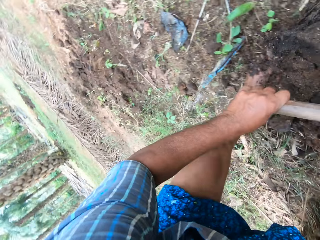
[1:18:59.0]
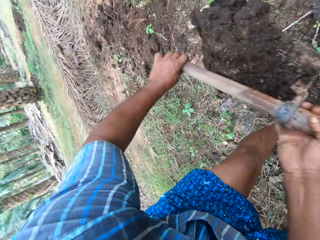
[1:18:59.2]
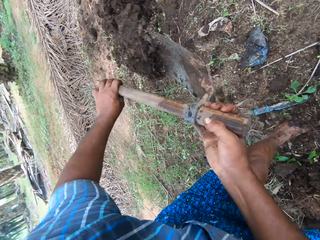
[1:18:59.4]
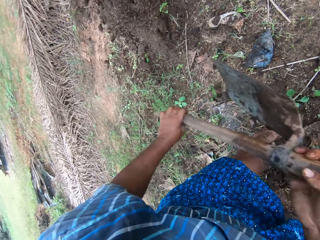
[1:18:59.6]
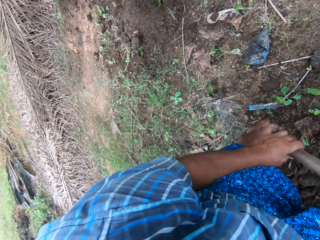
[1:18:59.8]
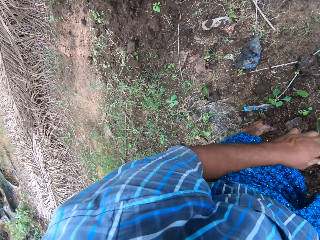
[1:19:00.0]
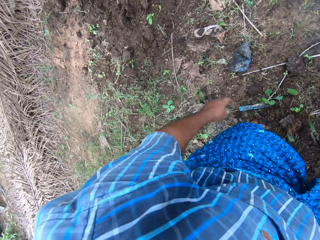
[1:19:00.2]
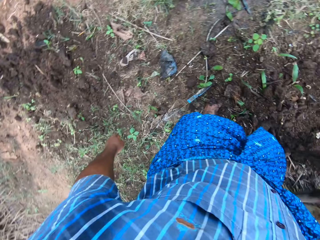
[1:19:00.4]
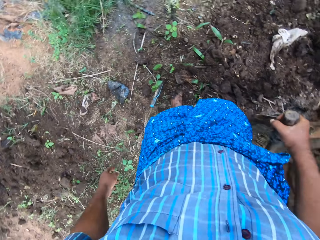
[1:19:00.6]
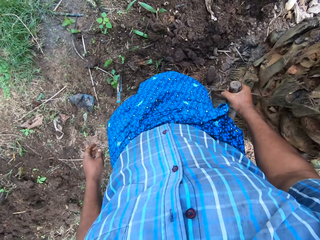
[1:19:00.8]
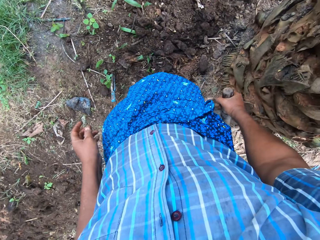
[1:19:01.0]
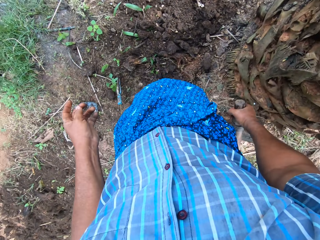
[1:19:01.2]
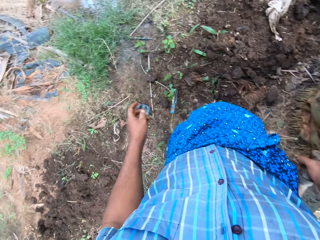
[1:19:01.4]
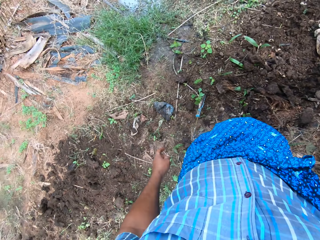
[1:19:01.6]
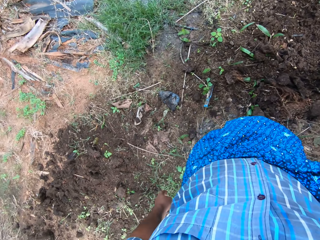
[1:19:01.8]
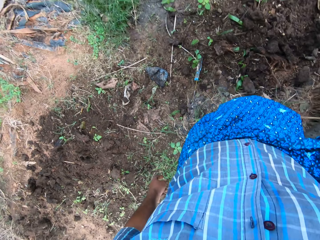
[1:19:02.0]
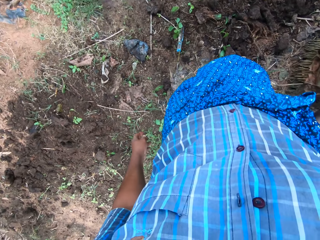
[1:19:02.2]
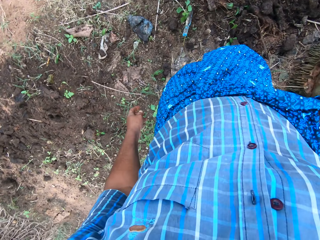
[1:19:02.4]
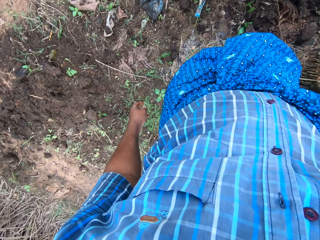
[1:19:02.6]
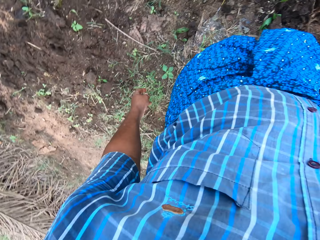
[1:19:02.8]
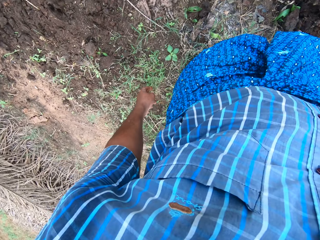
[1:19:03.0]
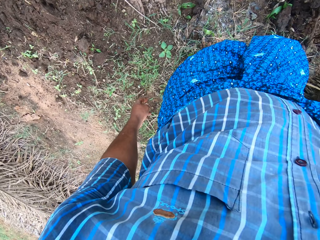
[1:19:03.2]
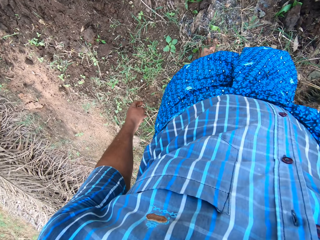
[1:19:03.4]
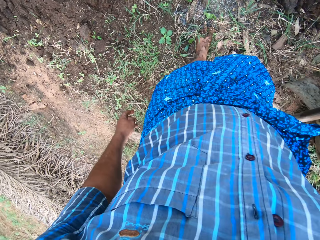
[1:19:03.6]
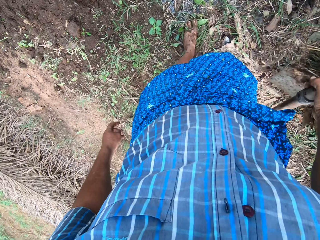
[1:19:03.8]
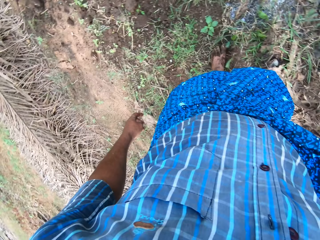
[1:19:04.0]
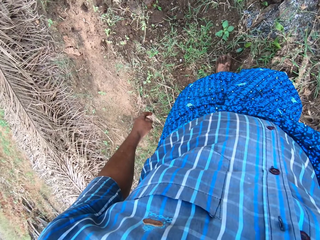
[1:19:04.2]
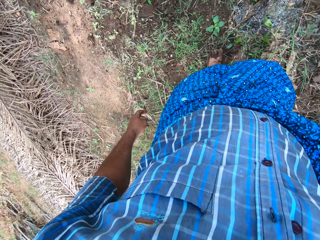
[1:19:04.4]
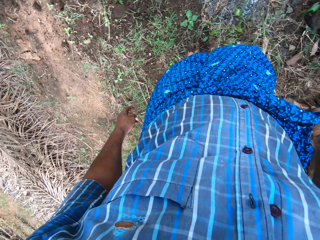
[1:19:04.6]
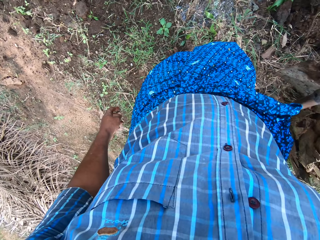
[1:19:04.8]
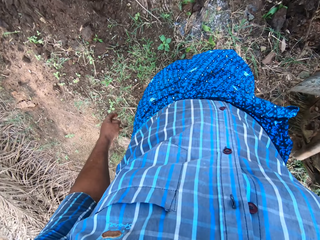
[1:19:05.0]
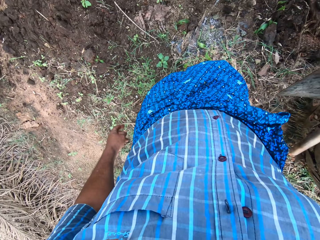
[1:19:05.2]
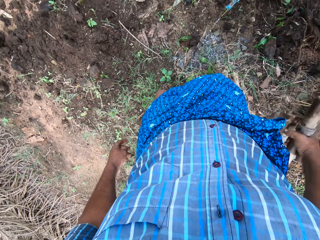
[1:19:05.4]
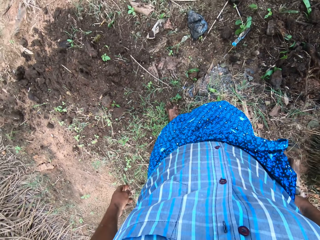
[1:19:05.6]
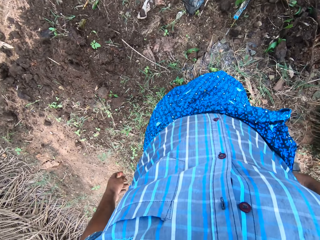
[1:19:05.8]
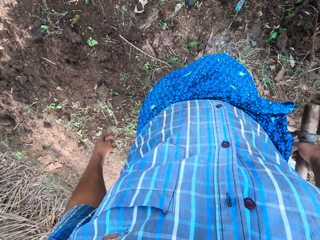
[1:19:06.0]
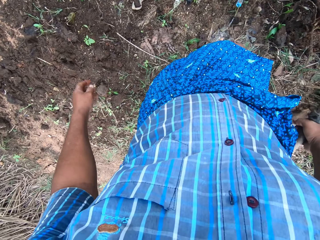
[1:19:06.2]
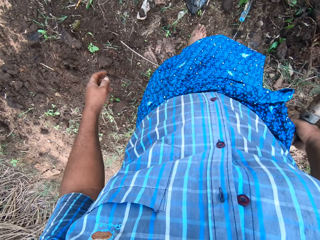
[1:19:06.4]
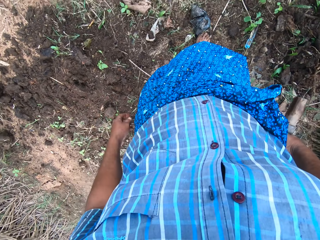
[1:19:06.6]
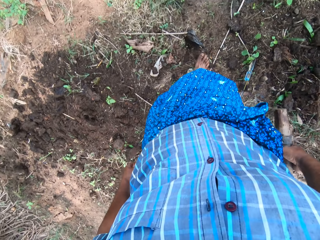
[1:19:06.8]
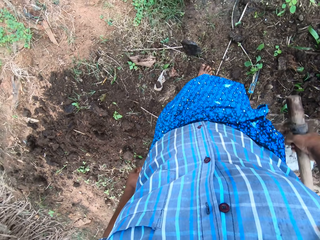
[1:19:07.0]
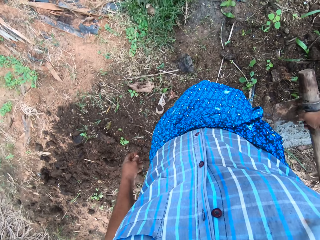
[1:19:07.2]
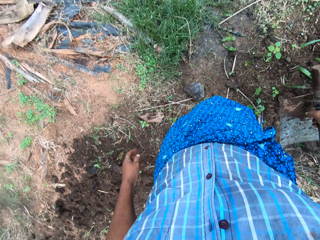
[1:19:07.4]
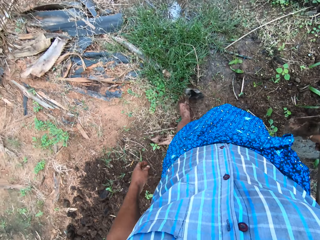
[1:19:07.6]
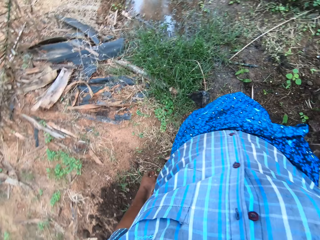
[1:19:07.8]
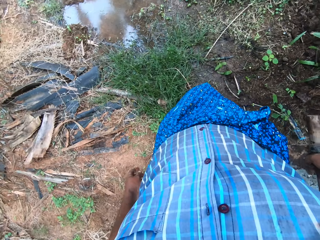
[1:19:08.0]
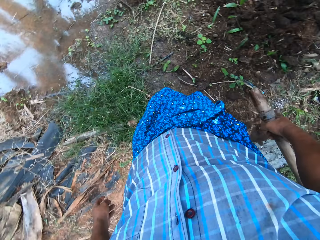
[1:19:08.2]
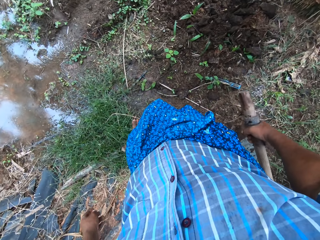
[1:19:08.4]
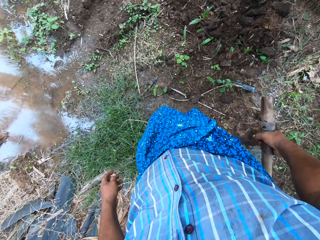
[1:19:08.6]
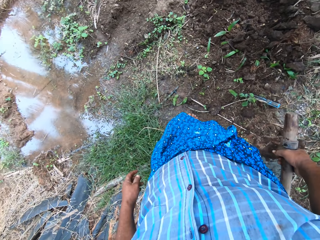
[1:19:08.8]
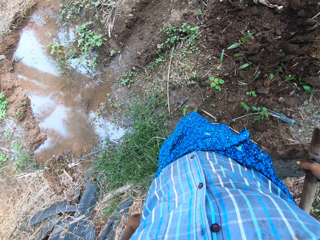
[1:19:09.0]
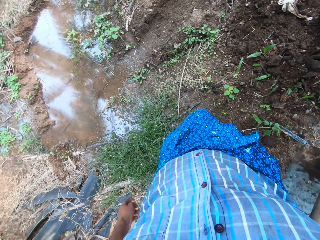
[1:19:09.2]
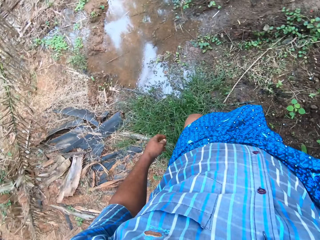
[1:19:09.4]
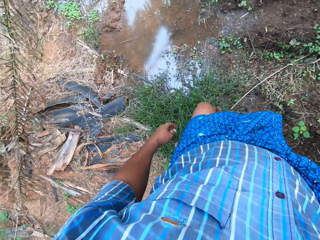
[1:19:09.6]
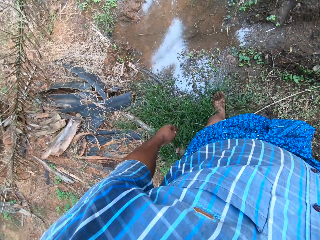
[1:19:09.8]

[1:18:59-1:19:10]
The camera wearer stands up. He moves a piece of wood on the floor with his legs. He walks around.

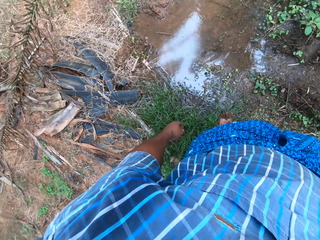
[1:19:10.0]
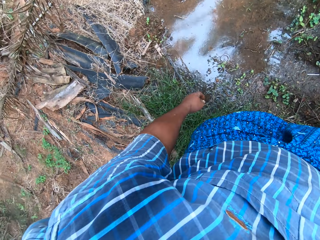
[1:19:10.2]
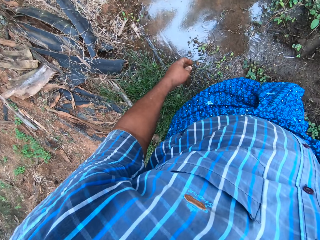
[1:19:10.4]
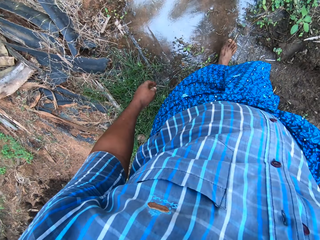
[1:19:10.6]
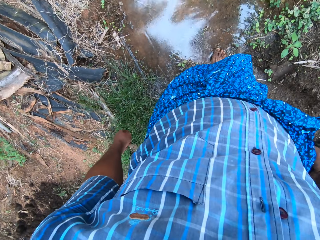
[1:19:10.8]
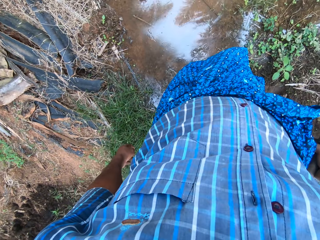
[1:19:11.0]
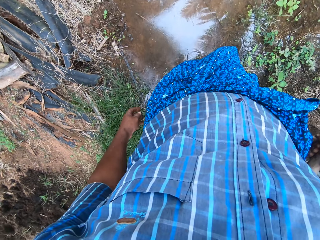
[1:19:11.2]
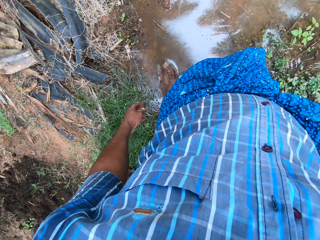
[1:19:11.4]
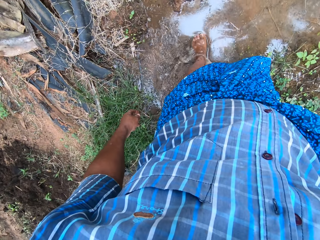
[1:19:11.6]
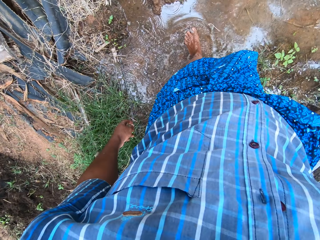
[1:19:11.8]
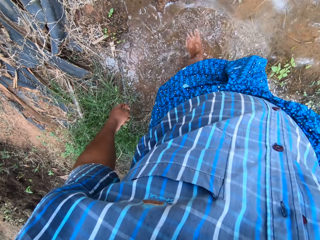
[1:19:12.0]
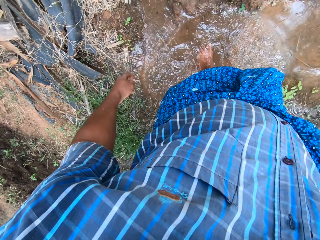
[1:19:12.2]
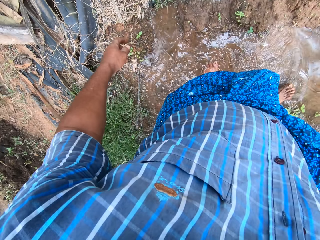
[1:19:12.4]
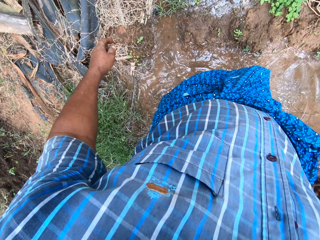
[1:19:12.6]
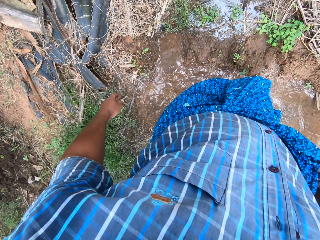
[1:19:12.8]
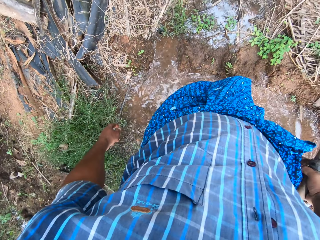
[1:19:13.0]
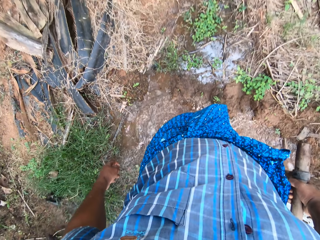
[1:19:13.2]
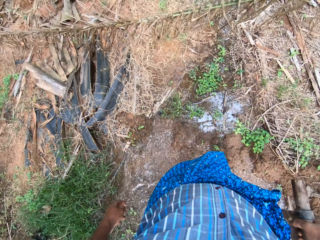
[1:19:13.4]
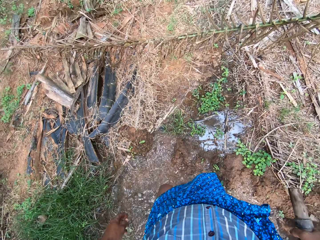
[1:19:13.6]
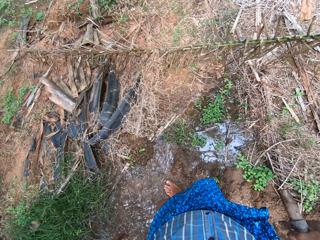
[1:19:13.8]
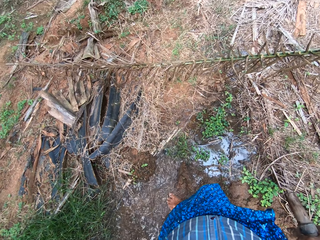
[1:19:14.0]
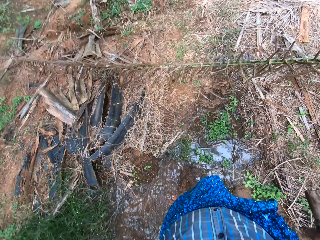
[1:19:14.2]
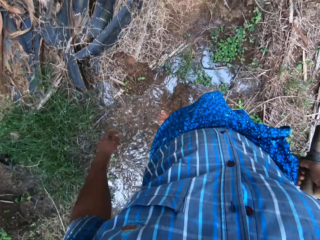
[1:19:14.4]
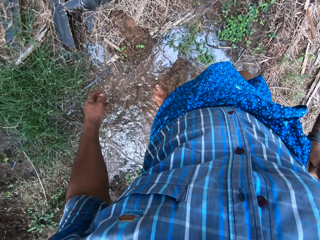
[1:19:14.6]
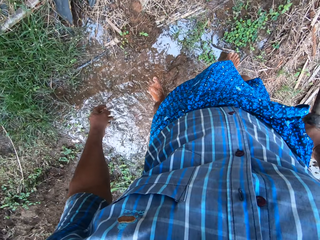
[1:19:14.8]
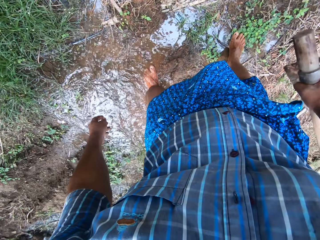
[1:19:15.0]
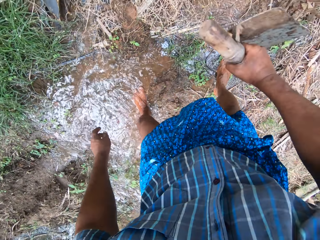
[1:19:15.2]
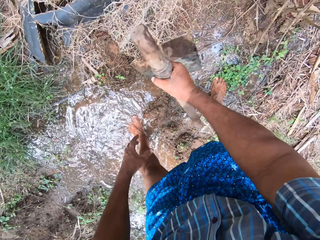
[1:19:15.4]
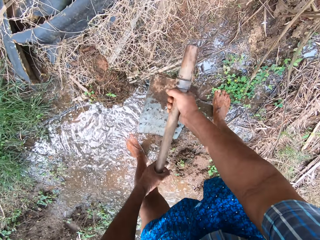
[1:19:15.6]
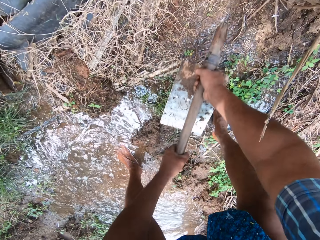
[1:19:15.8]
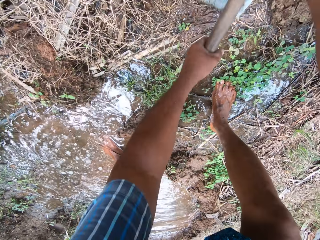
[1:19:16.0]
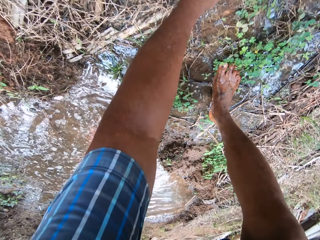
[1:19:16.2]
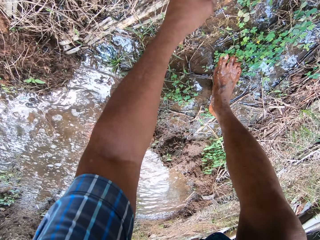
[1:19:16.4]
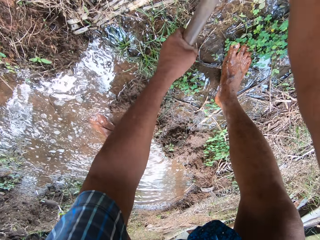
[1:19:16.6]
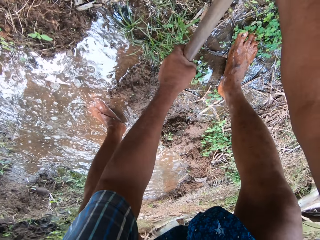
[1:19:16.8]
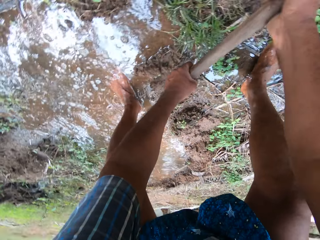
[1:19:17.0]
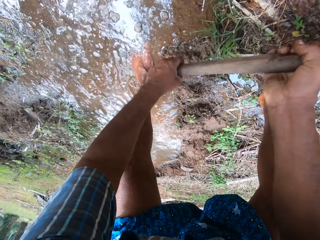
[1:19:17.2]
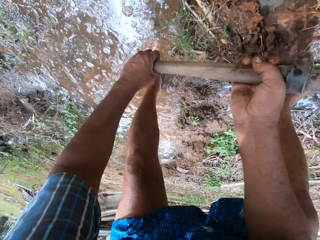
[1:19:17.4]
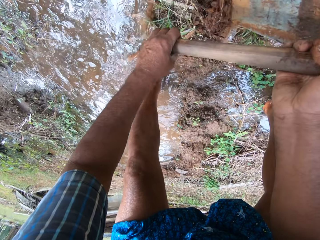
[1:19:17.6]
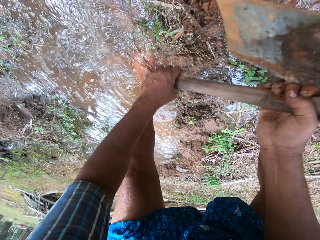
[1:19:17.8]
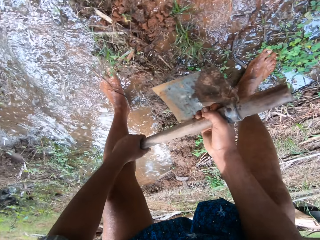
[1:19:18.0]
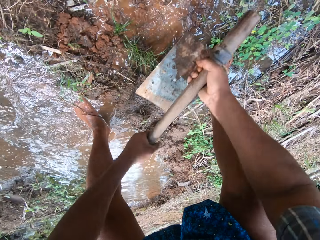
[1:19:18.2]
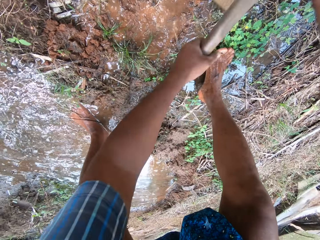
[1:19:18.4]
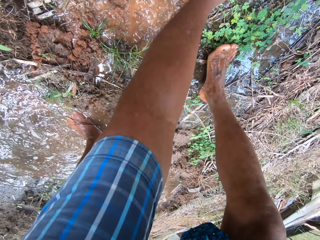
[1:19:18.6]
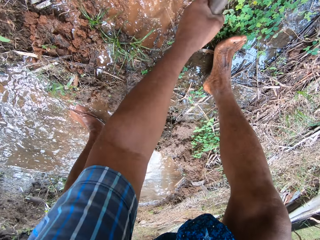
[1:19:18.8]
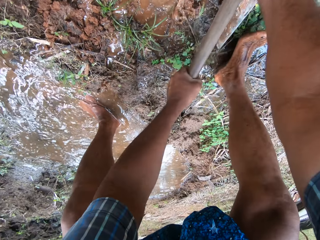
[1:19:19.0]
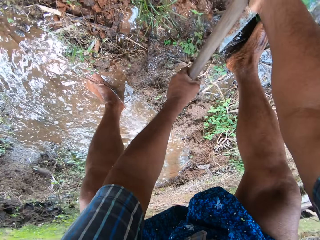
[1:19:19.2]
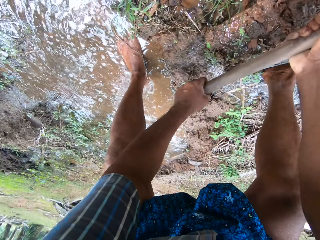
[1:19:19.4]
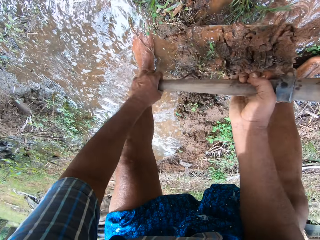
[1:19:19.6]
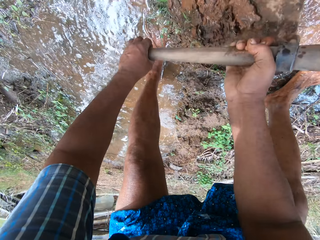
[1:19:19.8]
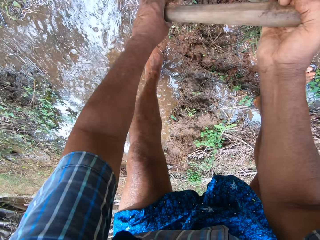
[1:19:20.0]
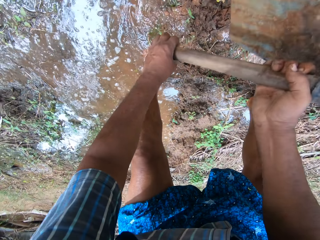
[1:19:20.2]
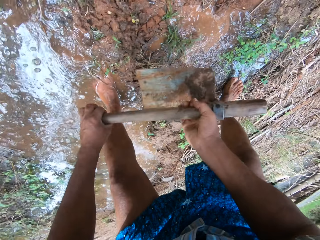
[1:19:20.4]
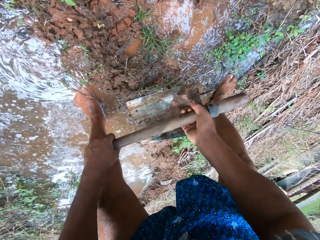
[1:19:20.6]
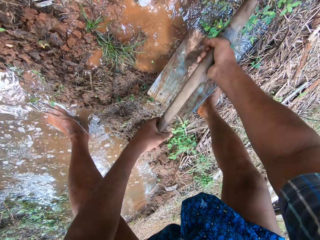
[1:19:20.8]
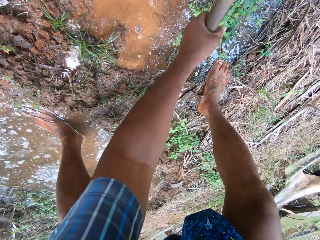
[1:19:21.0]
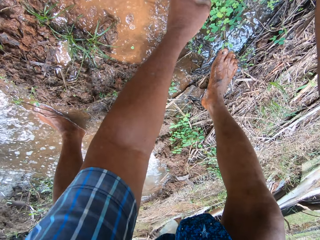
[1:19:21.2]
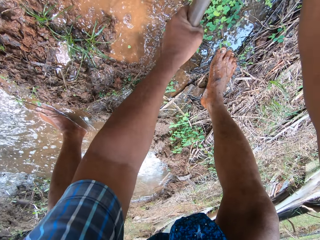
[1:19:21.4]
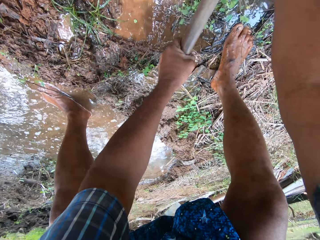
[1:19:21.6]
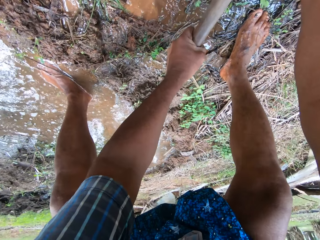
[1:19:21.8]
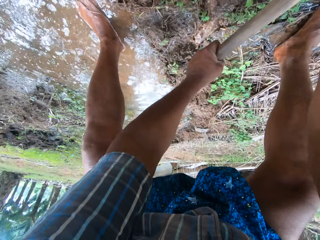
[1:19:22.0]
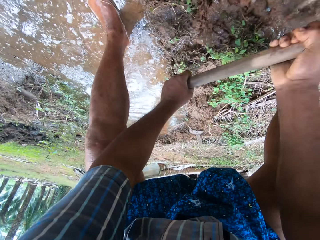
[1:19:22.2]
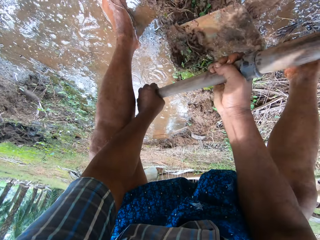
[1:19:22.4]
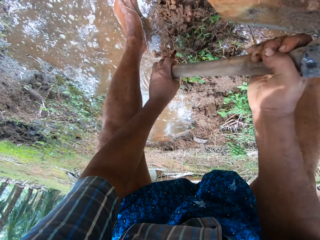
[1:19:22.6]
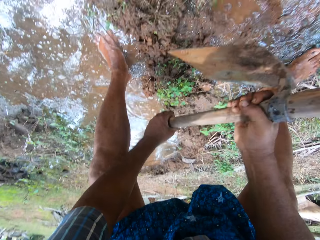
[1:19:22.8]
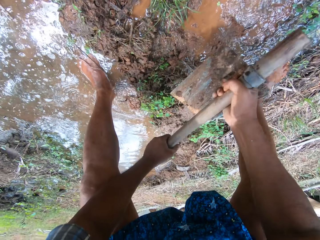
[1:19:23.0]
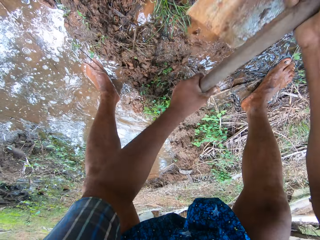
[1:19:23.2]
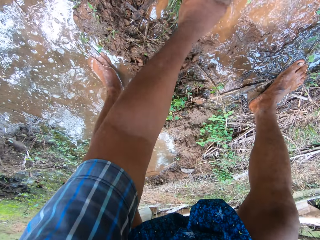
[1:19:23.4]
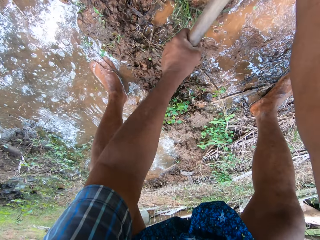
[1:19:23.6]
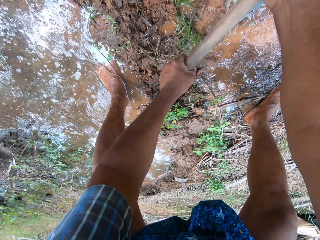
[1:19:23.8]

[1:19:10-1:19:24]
The camera wearer cleans his legs with the pool of water on the floor. He bends down. He digs the ground with the hoe in his hands. He scoops the mud.
